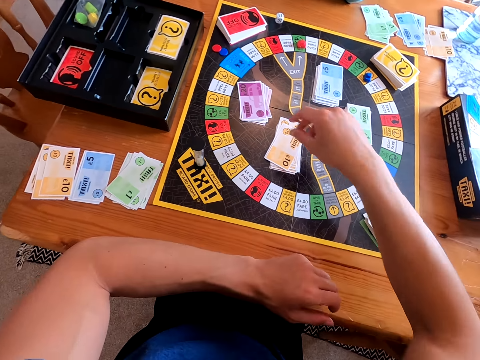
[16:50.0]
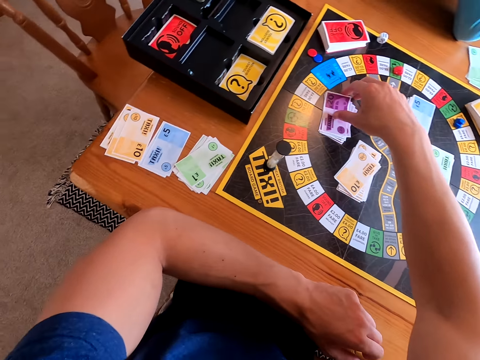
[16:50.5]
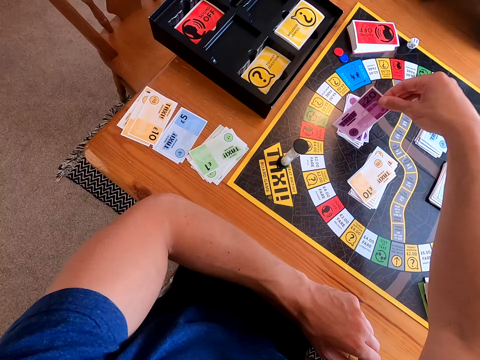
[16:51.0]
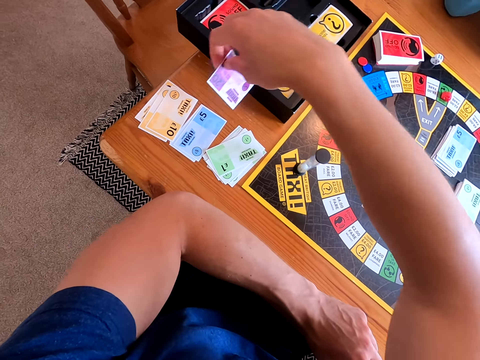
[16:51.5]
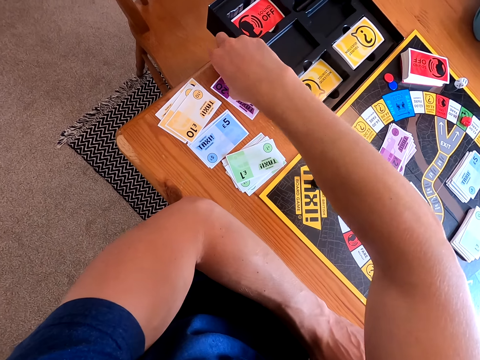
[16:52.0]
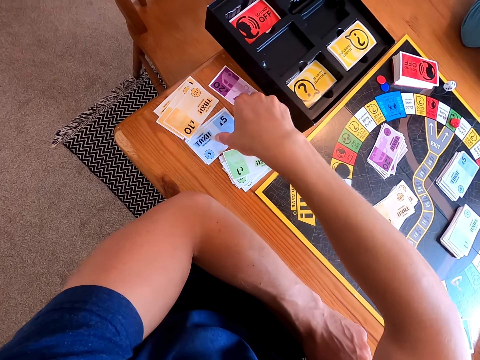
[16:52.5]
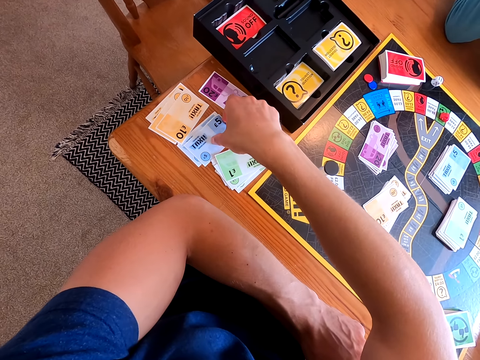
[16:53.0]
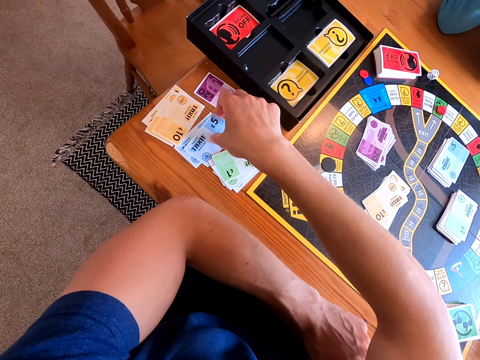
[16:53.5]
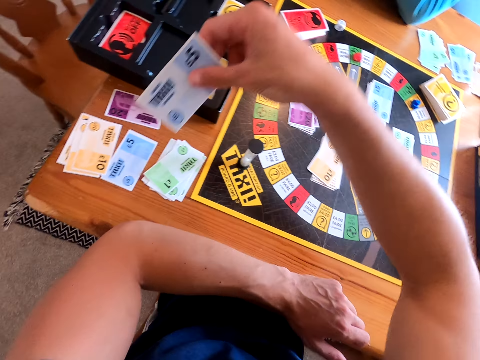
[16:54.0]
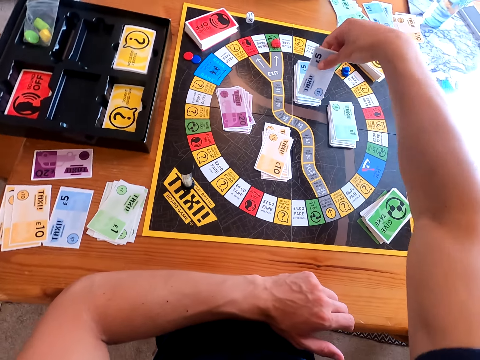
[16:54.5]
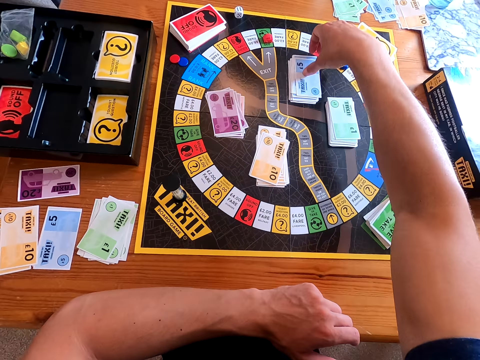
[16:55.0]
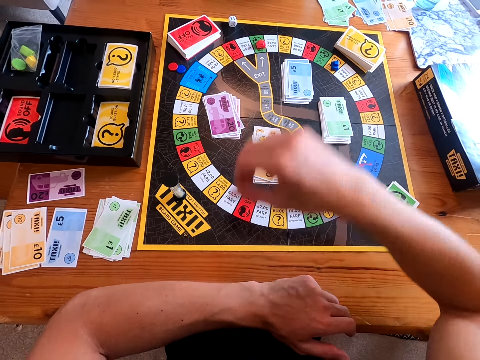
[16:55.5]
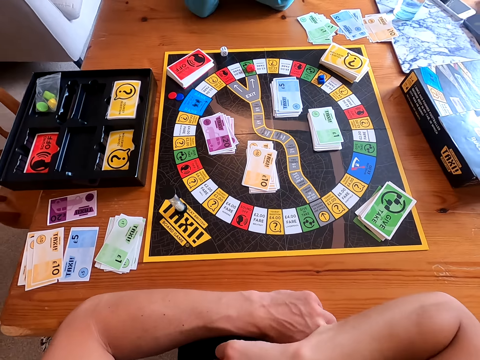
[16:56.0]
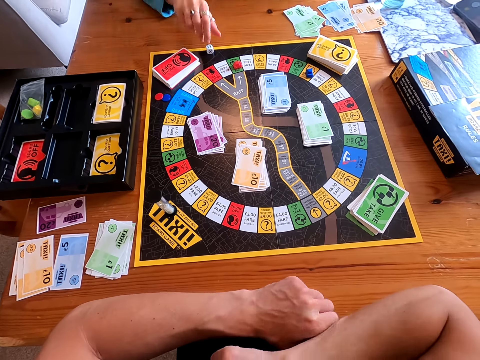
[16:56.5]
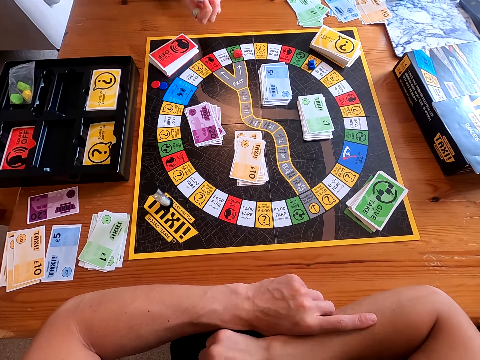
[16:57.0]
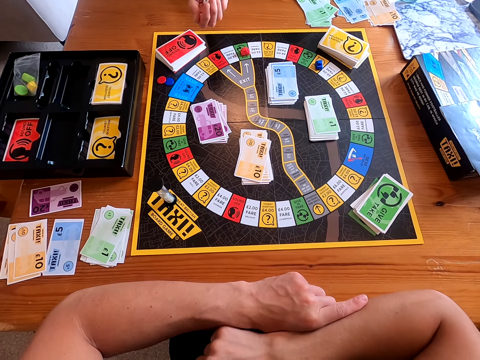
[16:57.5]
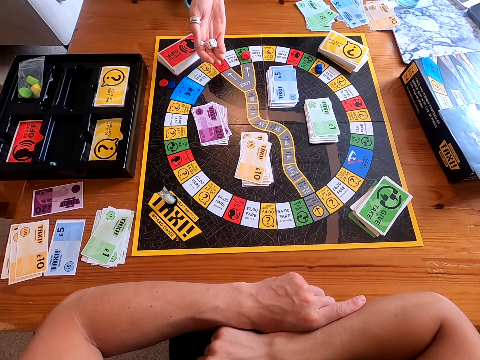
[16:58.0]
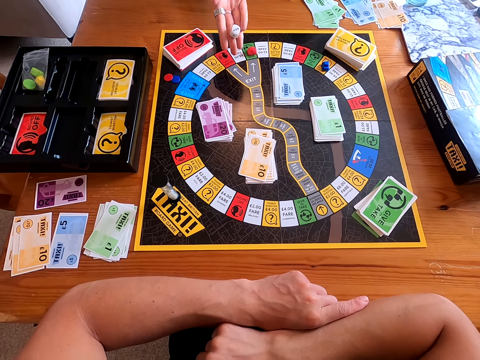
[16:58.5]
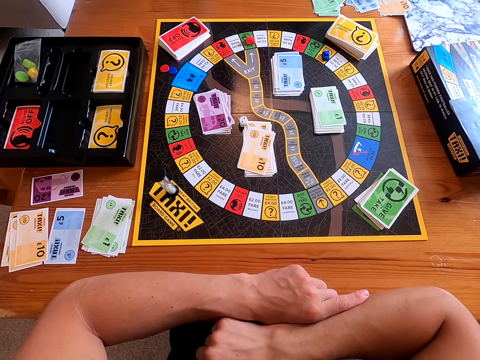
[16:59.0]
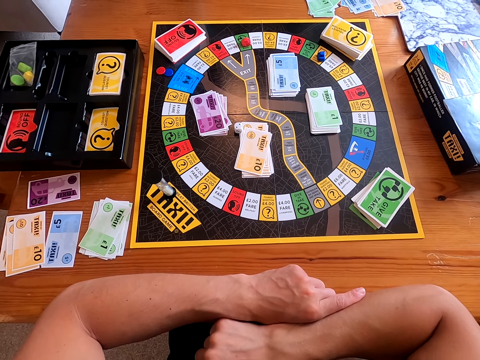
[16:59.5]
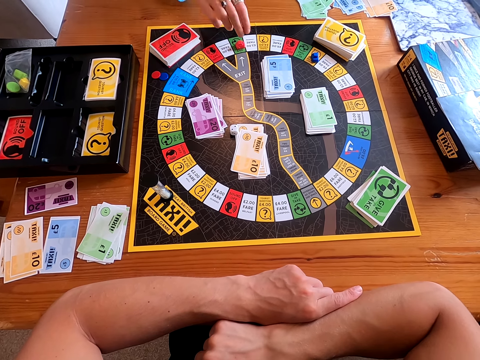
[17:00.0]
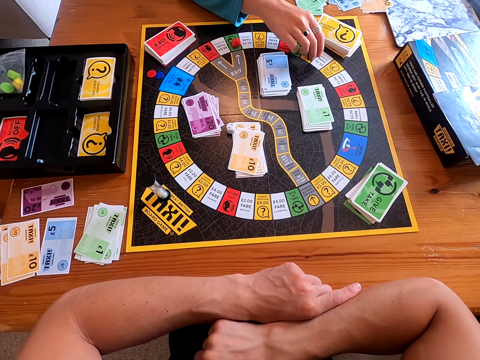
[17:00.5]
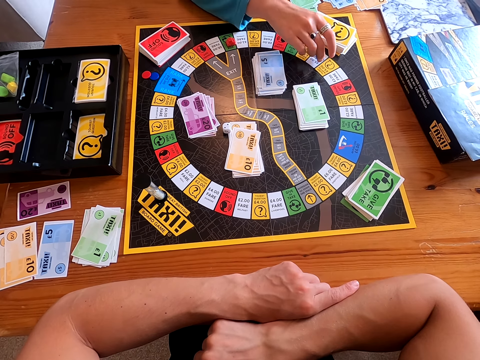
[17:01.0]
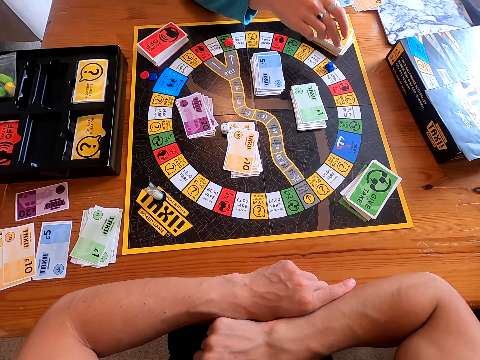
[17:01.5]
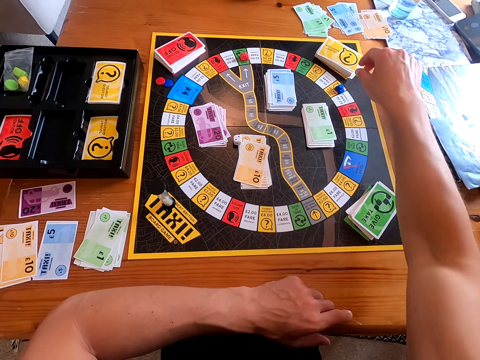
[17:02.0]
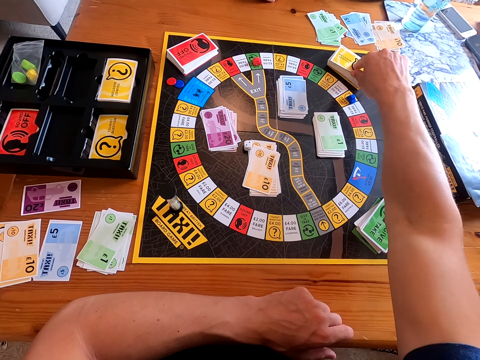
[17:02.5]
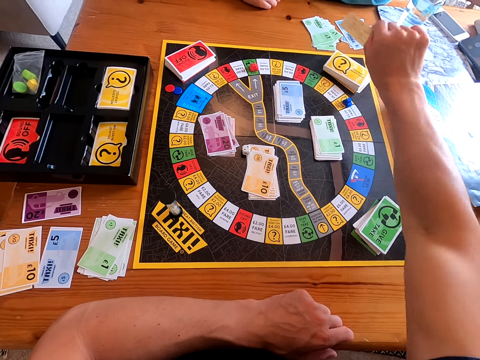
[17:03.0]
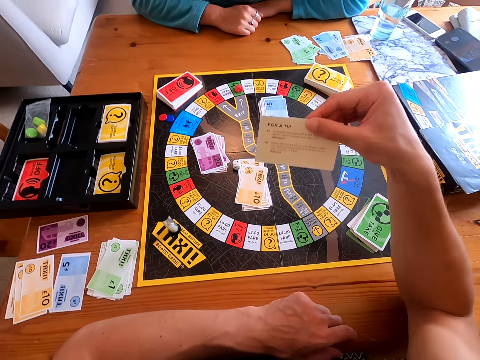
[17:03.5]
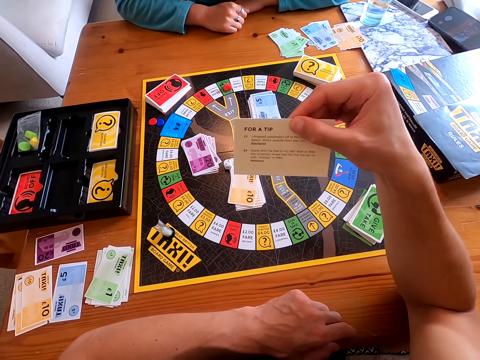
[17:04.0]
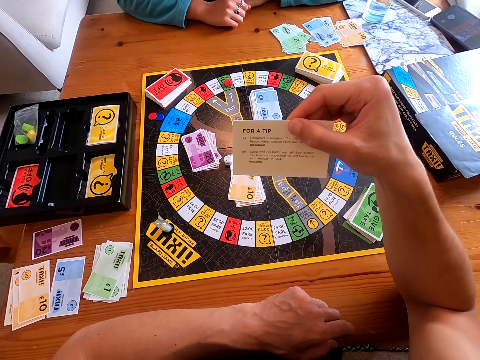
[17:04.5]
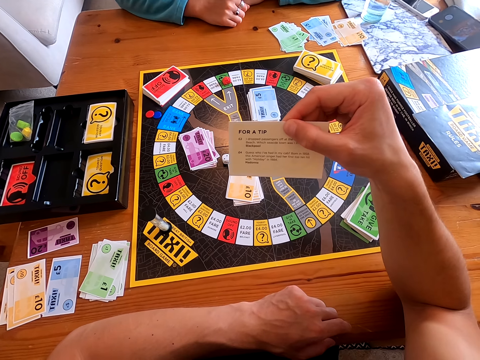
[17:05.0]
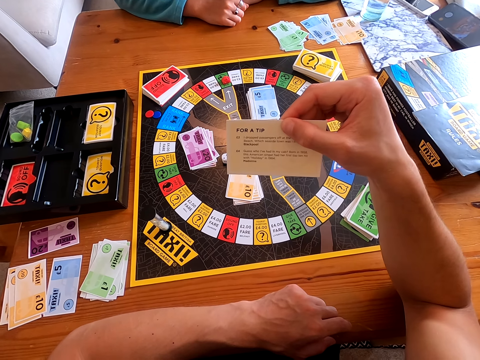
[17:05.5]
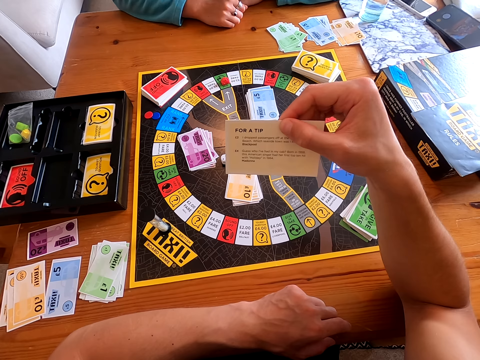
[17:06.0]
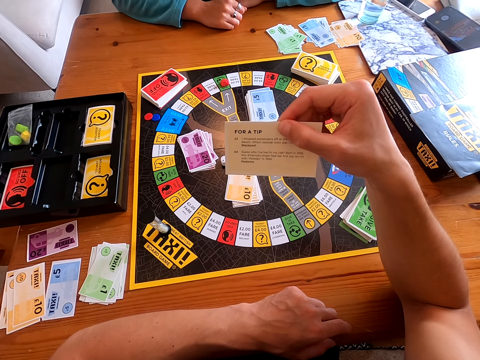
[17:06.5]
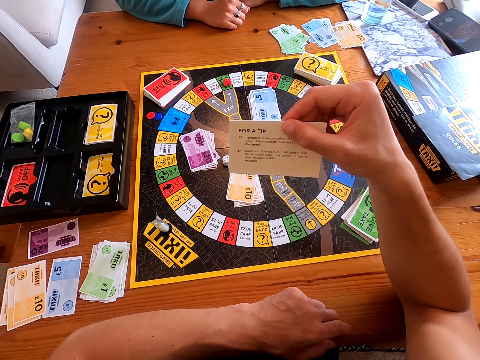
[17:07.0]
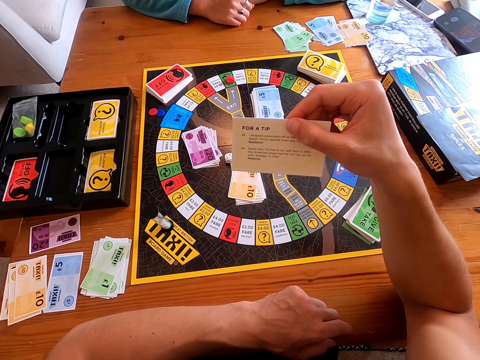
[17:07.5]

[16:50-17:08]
The camera wearer picks a card from the taxi board. They place the card on the table. They pick a card from the table. They place the card on the taxi board. A woman picks a dice from the taxi board. She rolls the dice in her hand. She throws the dice on the taxi board. She moves the dice on the taxi board. The camera wearer picks a card from the taxi board. They read the card.

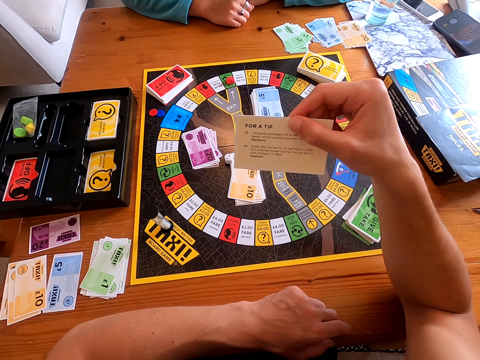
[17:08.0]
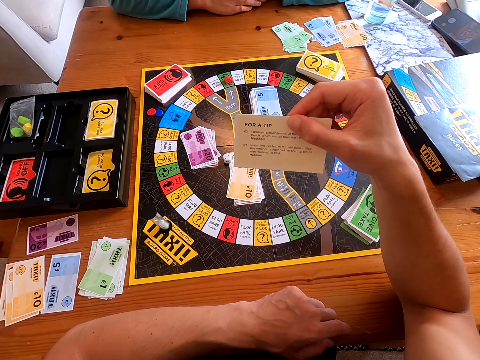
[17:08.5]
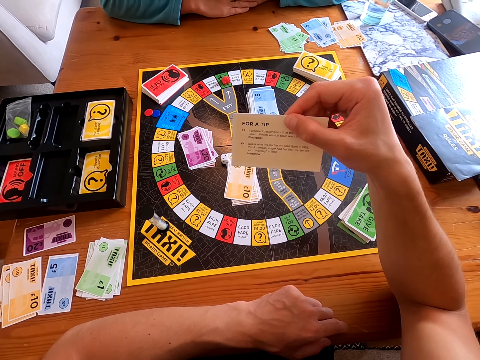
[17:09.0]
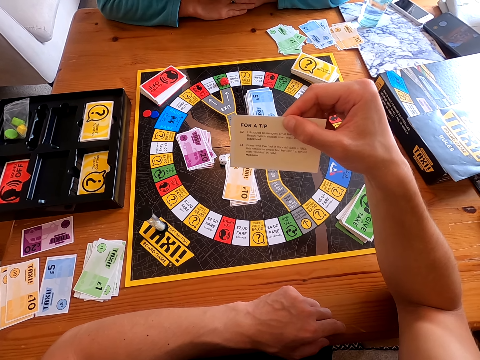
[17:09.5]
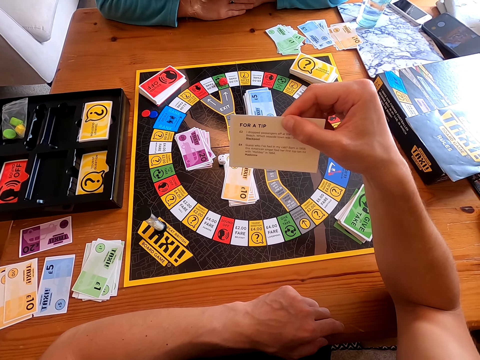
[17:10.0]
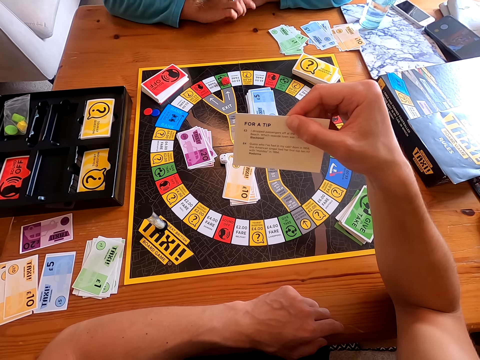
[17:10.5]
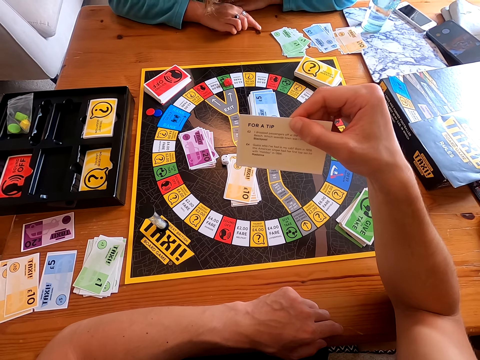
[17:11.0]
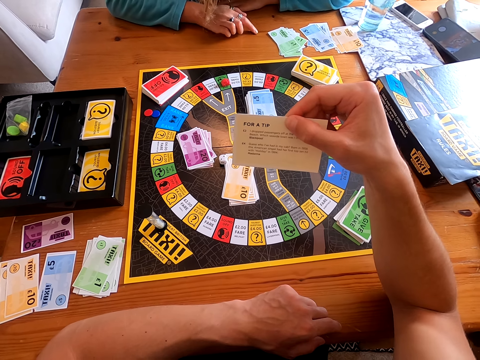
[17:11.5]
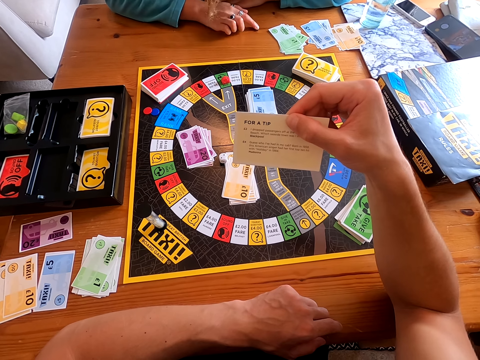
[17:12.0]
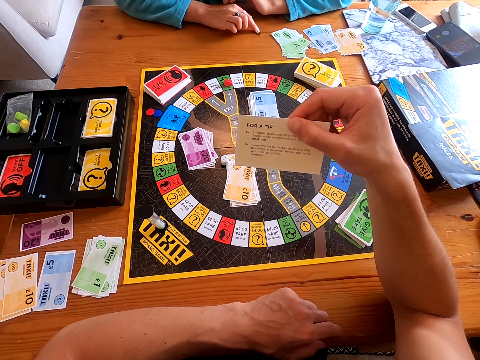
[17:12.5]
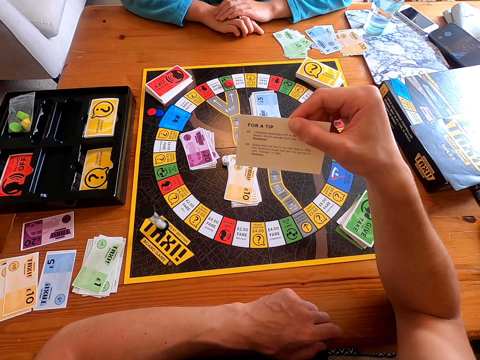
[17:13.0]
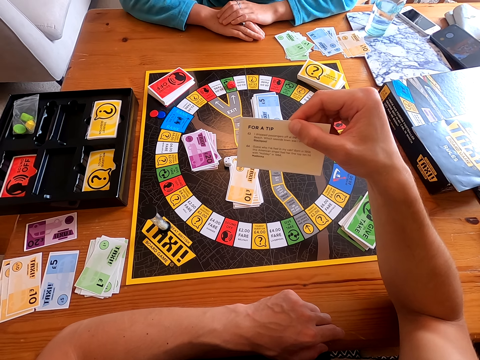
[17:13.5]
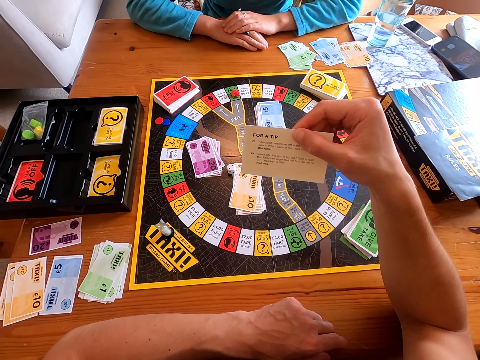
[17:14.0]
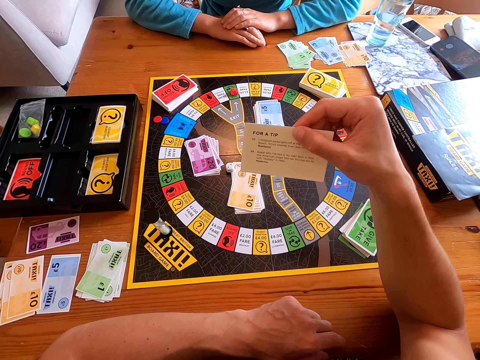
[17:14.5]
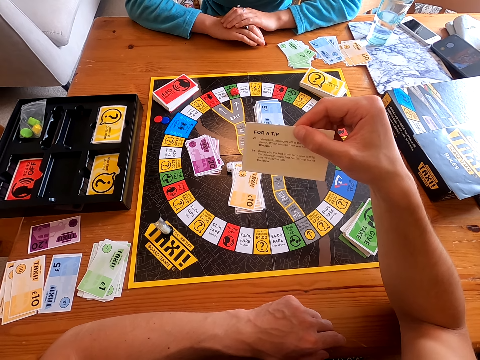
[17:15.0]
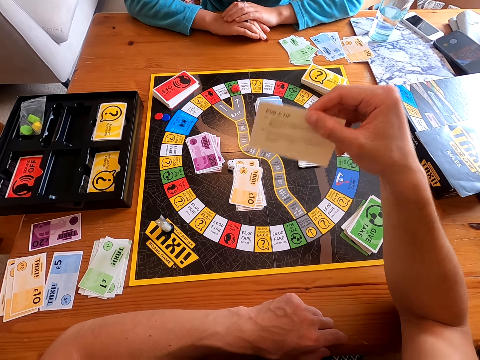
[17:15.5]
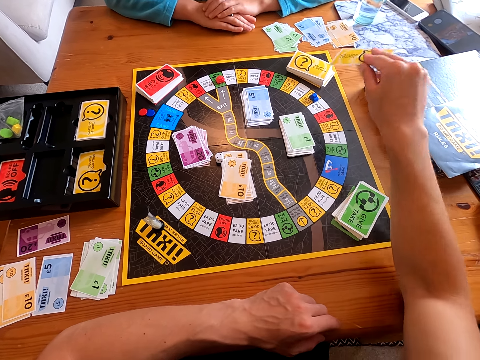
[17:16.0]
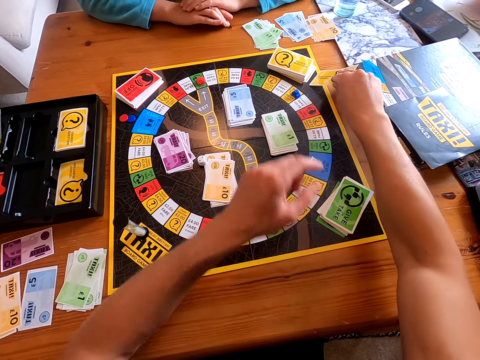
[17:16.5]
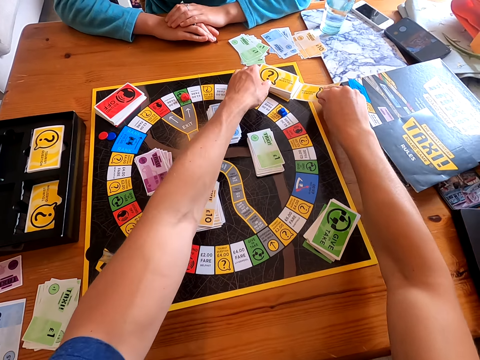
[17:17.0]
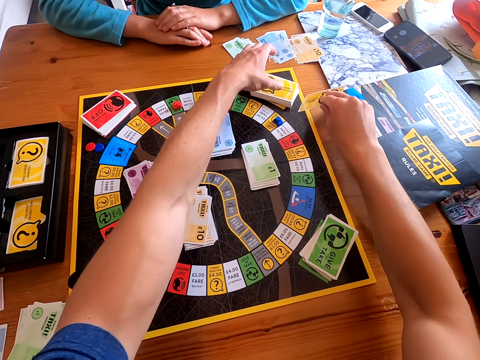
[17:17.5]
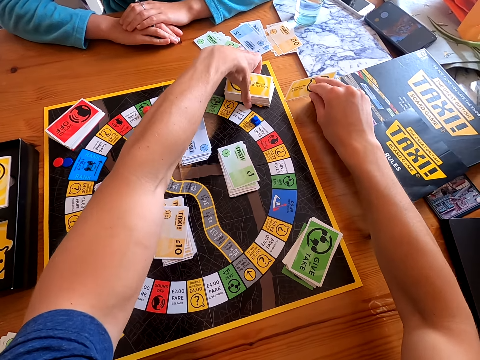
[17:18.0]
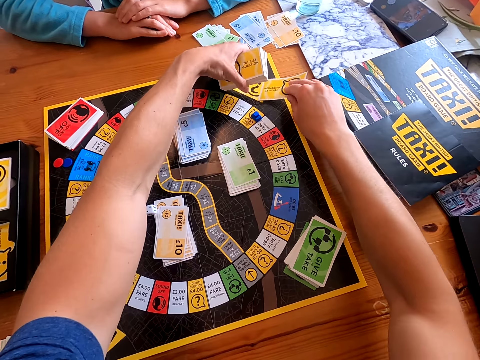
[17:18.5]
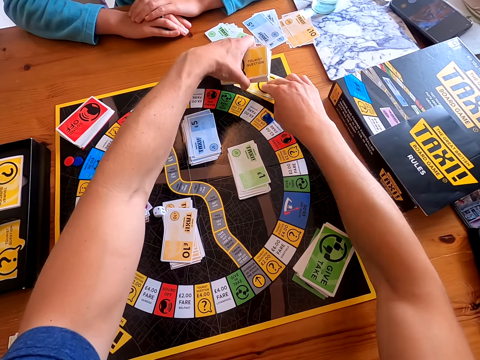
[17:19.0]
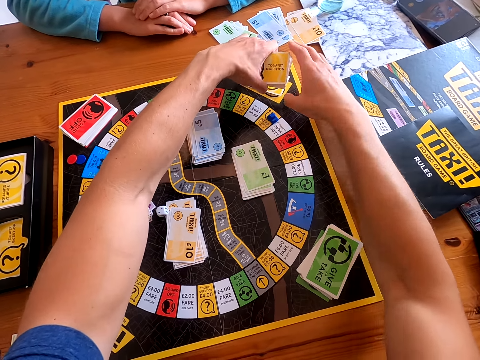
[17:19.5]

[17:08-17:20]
A woman answers the question on the card. The camera wearer places the card on the other cards.
